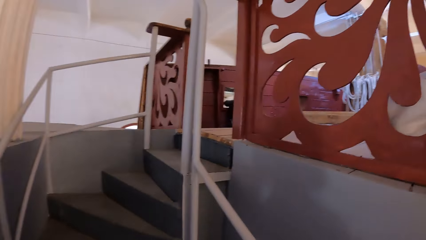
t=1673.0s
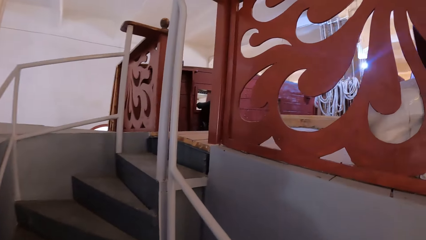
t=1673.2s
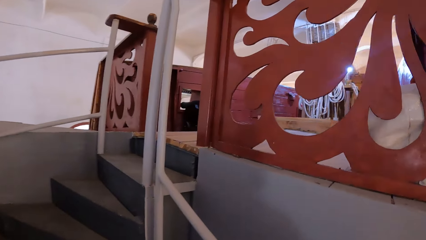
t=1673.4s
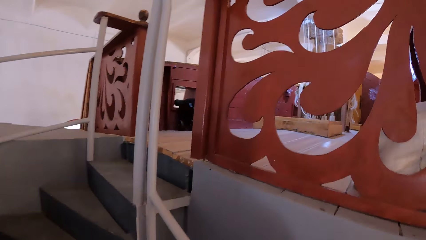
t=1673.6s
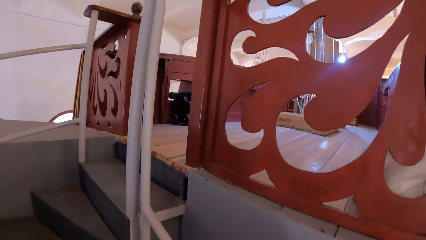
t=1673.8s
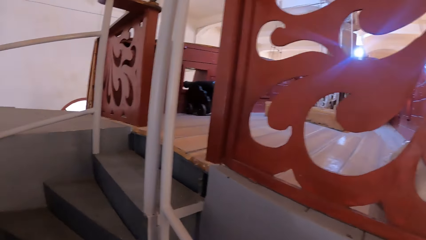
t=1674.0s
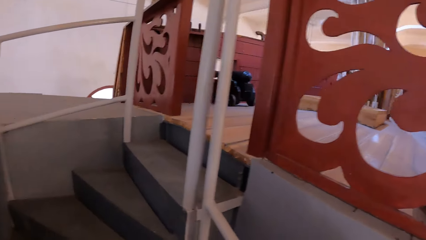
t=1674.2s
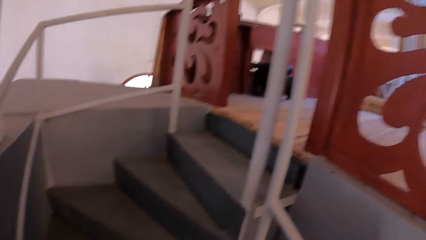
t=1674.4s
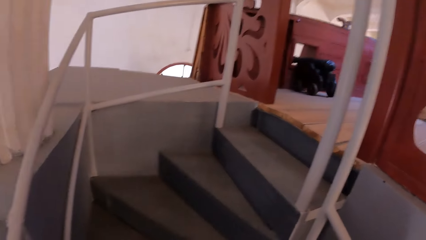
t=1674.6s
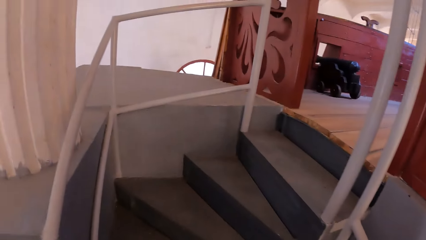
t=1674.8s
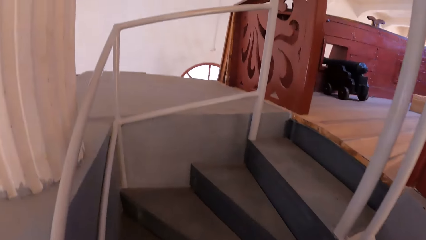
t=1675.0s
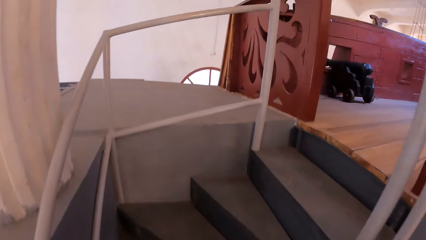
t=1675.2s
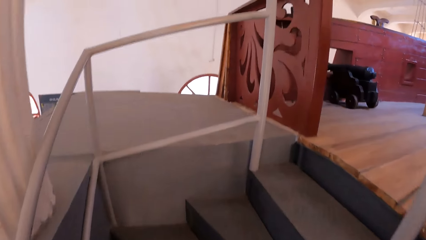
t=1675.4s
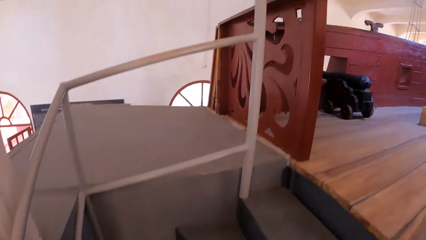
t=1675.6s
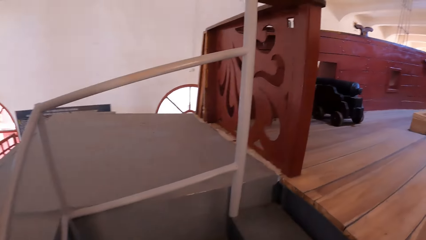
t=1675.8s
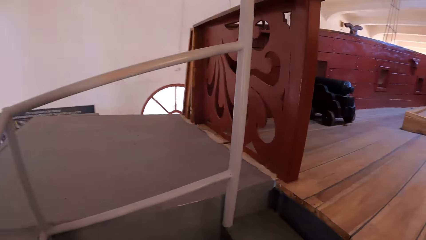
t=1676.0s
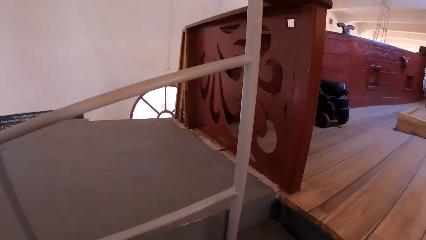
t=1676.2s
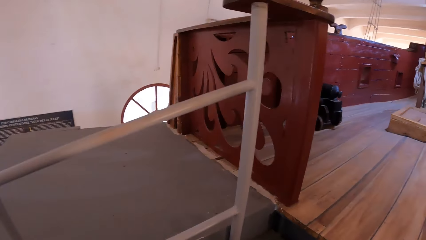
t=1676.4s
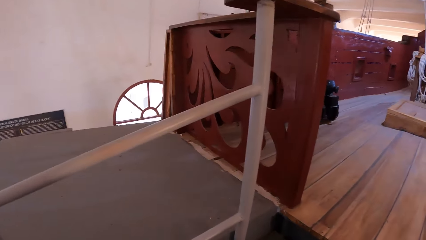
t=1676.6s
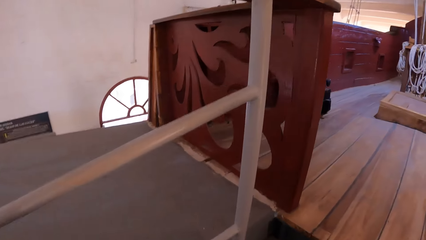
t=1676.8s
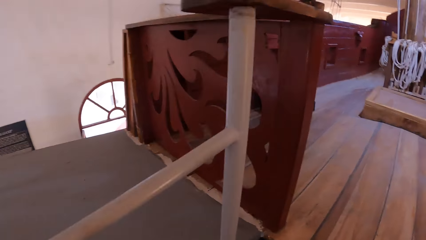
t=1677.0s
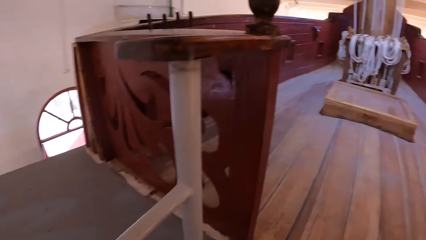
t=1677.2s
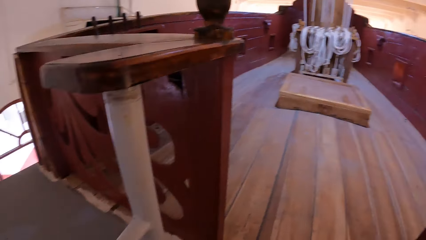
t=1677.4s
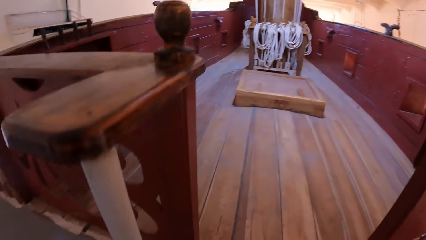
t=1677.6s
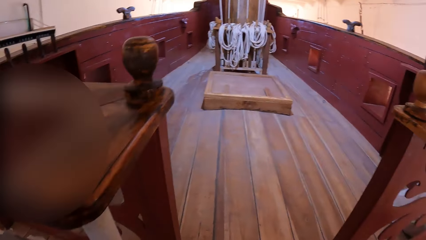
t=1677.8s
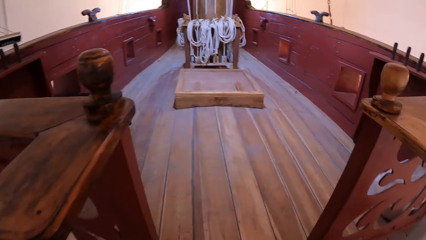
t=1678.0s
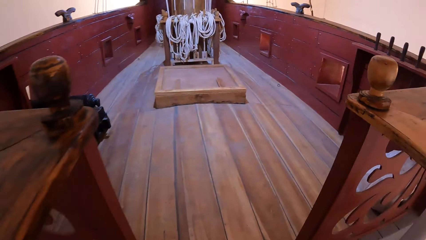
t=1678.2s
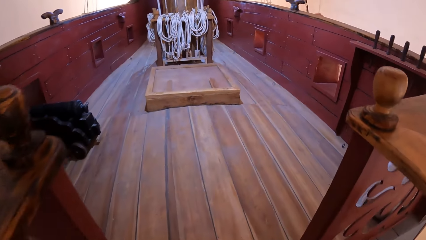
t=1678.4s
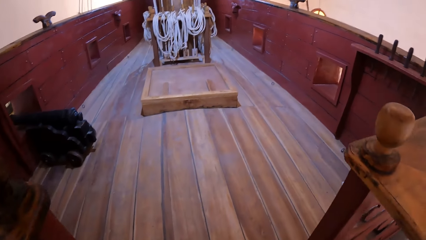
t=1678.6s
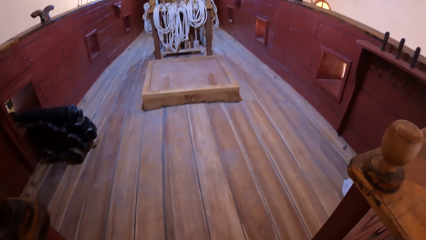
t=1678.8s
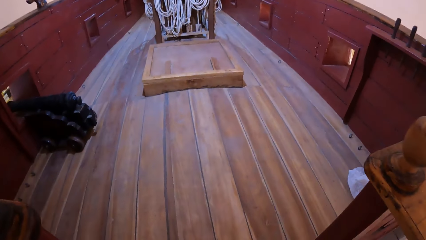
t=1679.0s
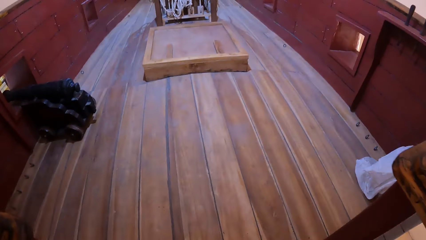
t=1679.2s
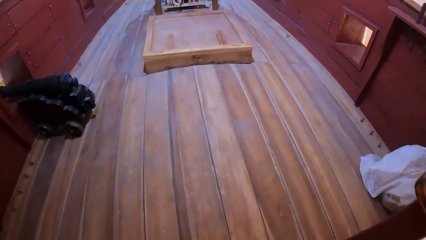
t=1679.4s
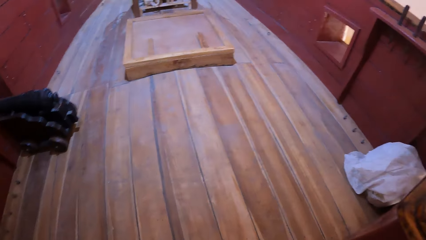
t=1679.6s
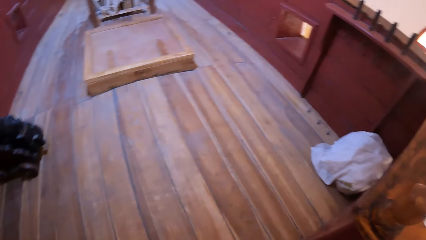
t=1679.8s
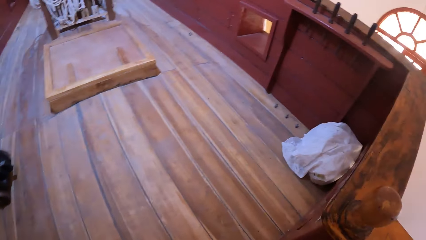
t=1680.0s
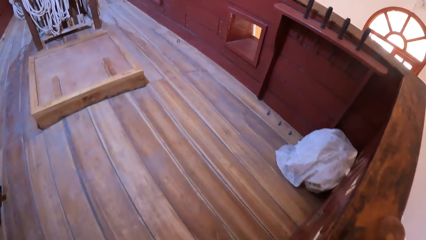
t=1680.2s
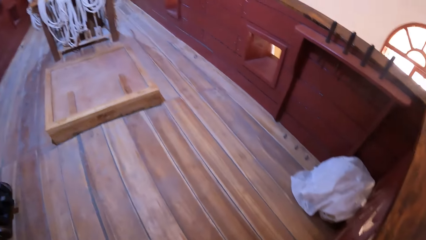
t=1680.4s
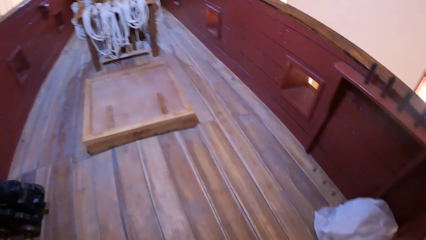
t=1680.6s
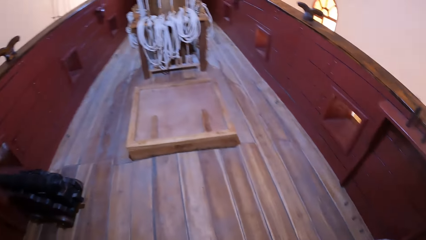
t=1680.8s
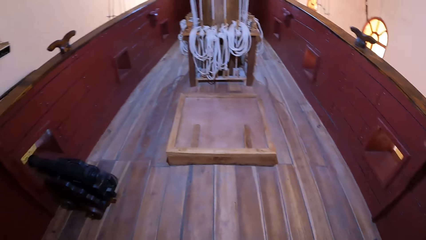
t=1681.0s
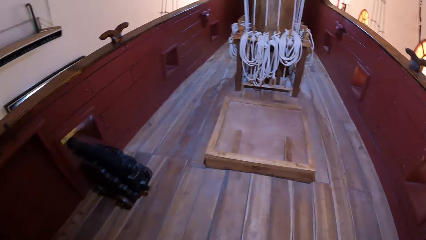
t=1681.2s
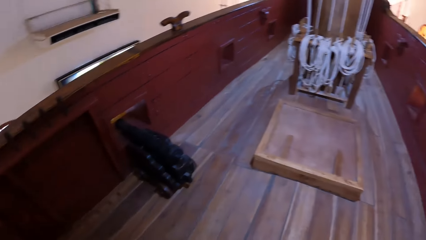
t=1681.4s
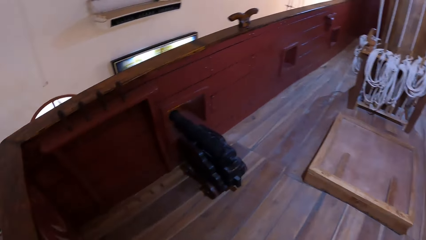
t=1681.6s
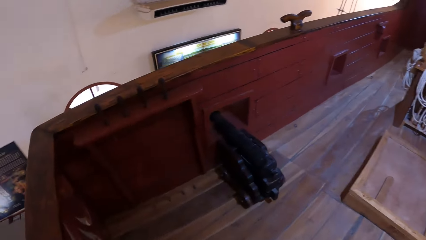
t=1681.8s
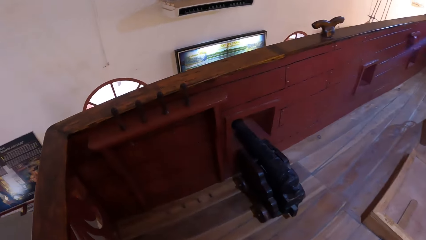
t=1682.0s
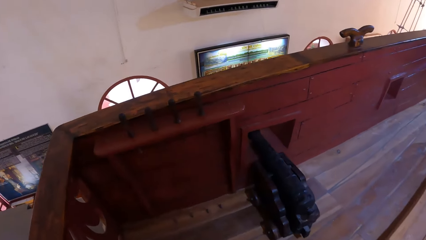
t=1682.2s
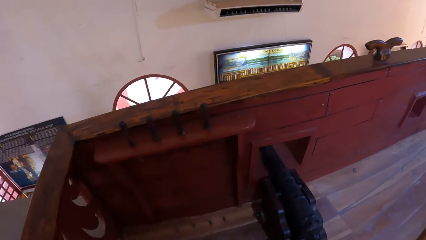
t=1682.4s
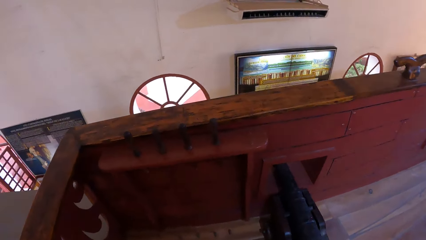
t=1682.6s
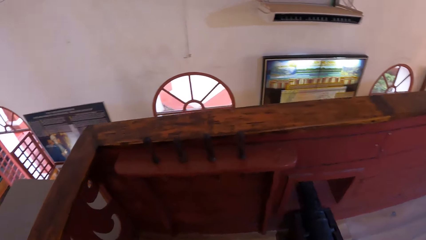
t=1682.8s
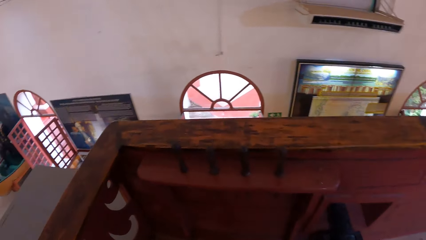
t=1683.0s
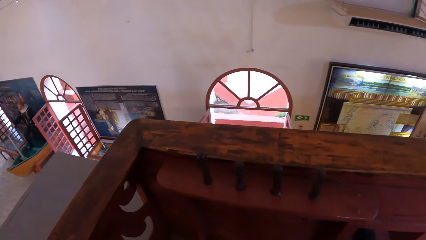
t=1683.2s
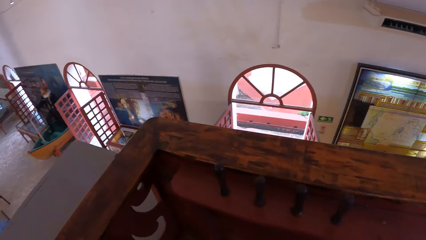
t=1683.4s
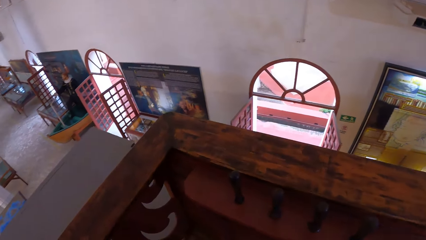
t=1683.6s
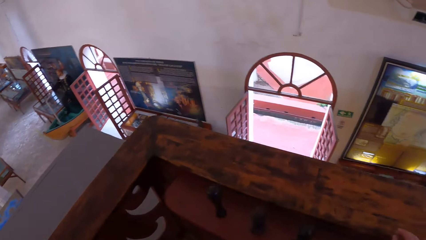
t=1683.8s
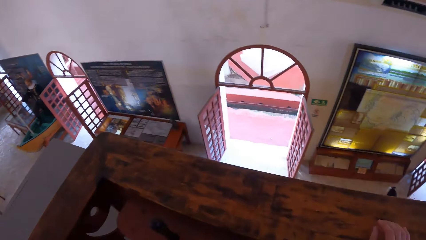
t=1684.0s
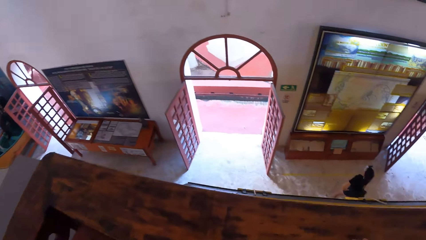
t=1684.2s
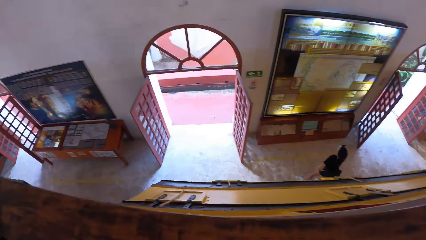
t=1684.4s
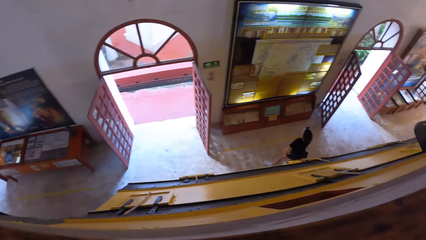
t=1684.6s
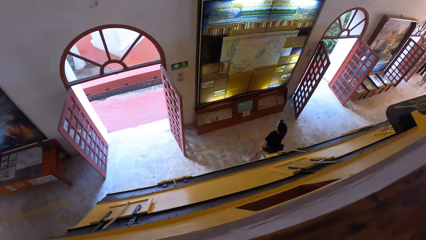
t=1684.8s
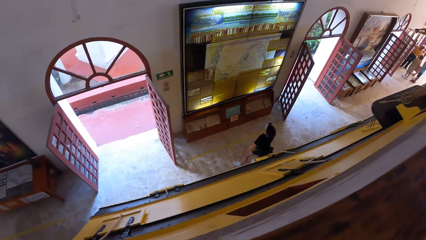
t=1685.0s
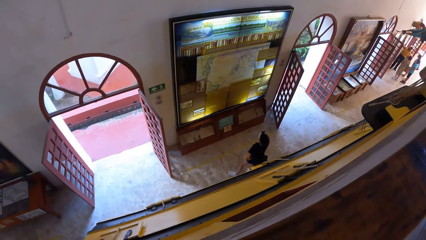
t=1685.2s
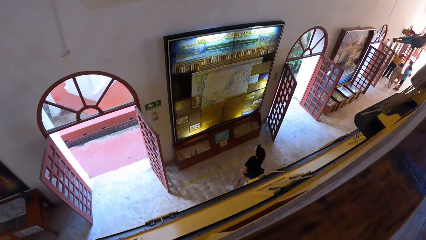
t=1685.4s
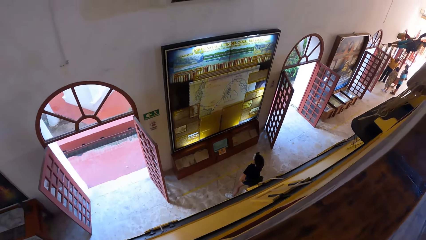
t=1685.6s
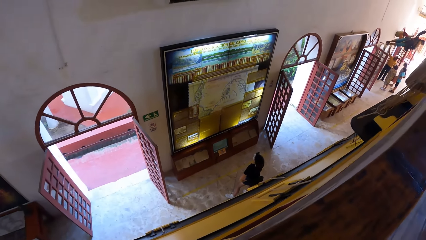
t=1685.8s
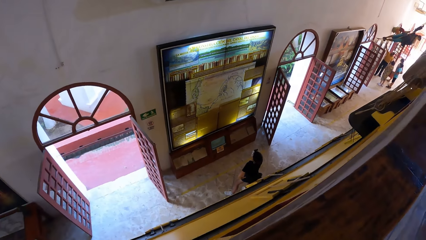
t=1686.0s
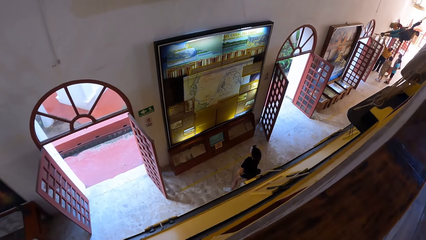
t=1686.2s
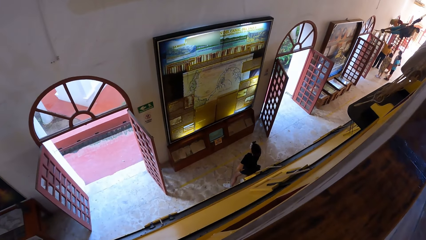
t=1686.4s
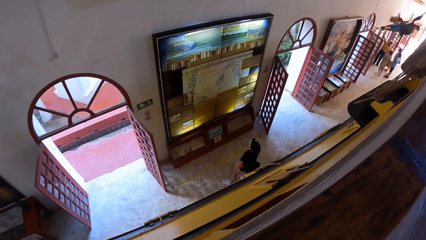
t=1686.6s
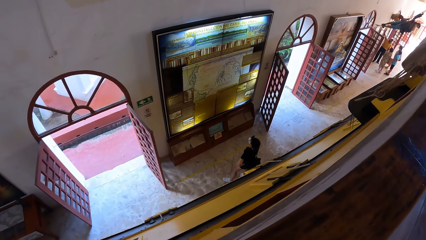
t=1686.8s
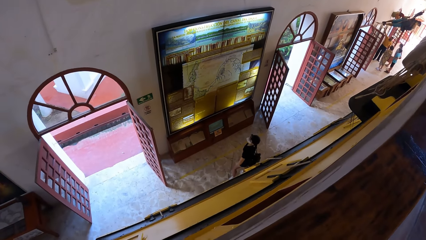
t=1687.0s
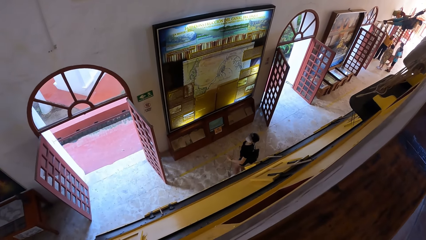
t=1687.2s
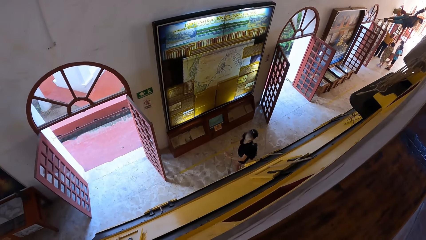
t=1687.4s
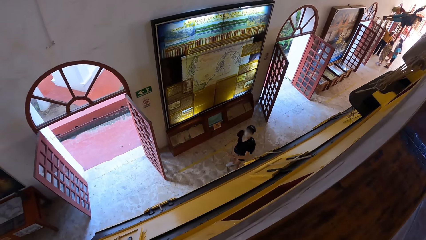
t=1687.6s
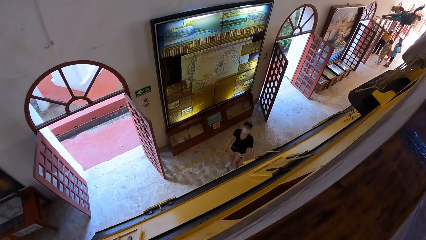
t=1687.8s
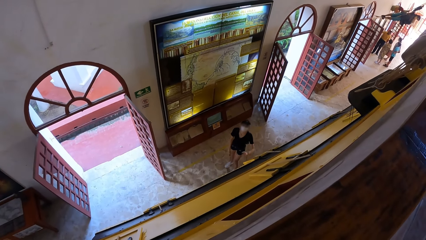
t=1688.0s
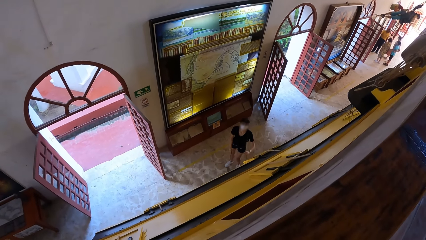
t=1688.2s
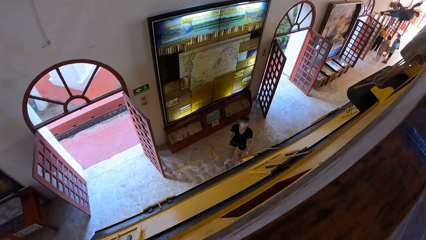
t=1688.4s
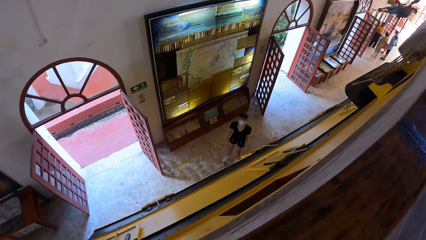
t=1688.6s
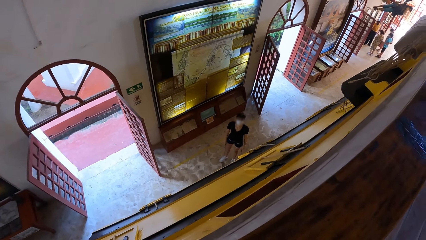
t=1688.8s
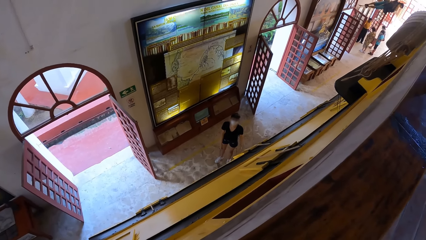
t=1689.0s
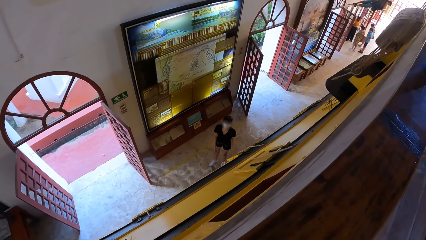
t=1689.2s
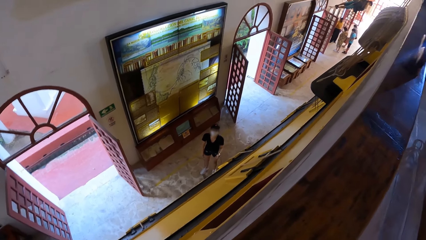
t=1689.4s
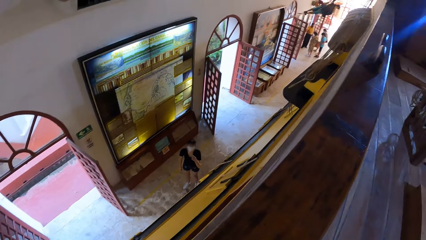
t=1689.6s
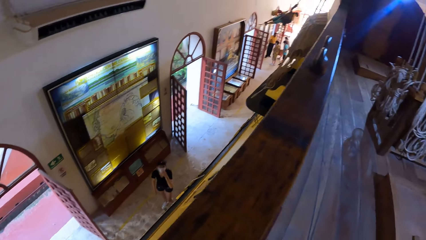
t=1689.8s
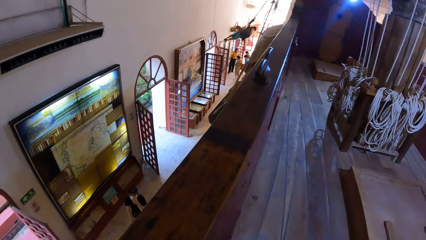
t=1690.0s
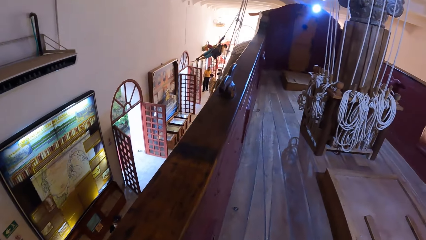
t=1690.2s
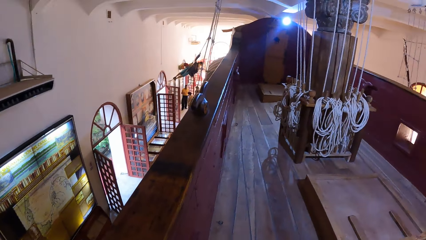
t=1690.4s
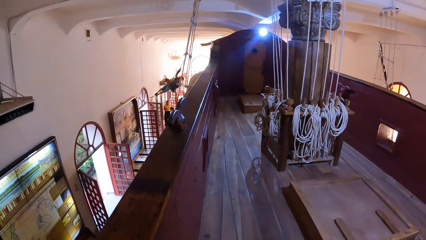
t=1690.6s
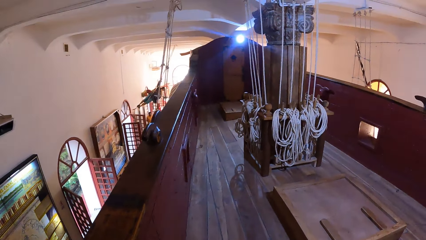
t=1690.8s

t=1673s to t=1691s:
The camera wearer walks in the room. They look down the room. A woman interacts with the camera wearer.
